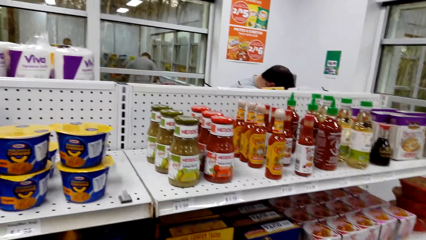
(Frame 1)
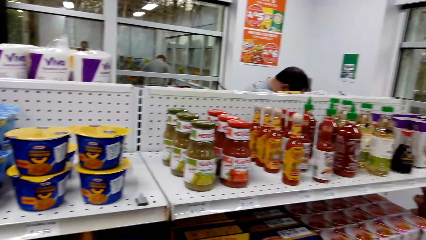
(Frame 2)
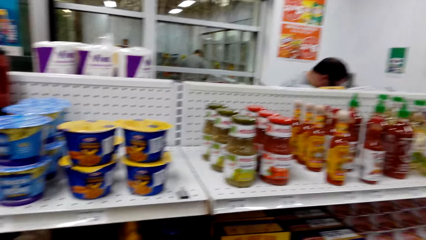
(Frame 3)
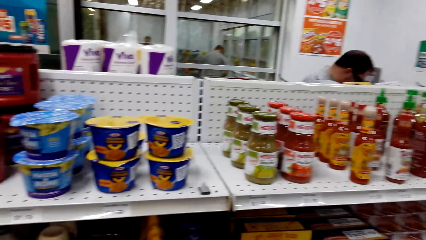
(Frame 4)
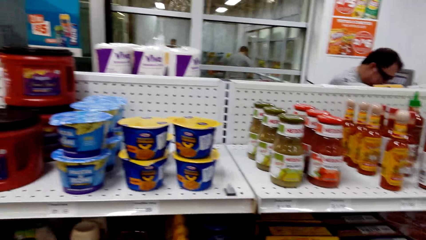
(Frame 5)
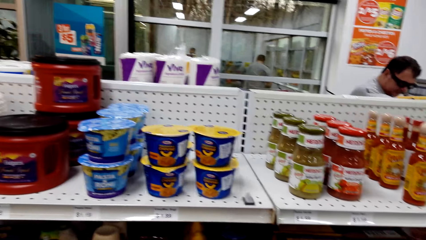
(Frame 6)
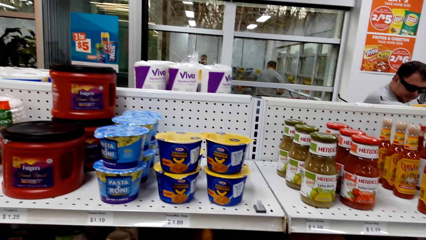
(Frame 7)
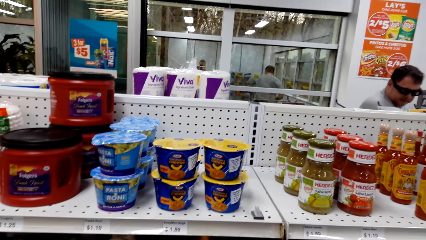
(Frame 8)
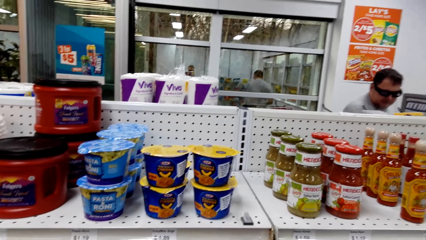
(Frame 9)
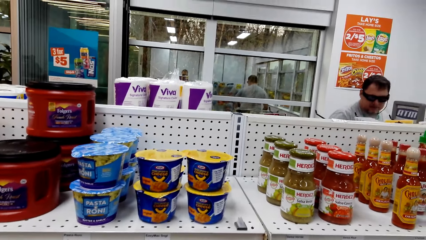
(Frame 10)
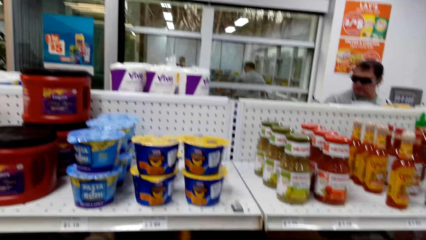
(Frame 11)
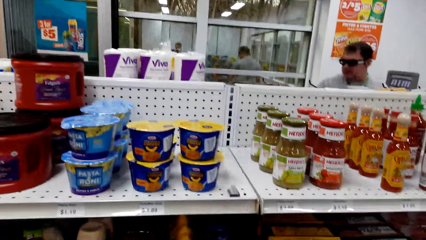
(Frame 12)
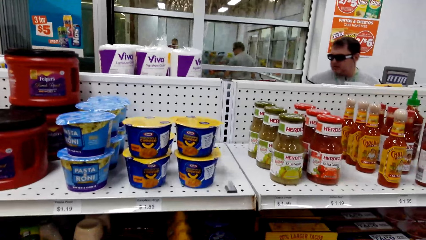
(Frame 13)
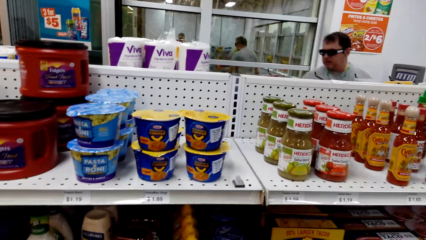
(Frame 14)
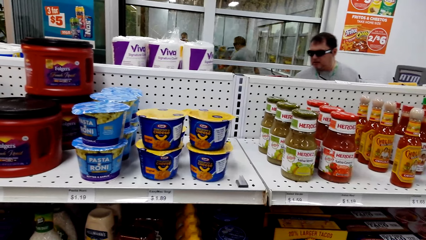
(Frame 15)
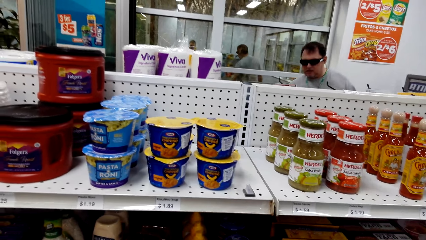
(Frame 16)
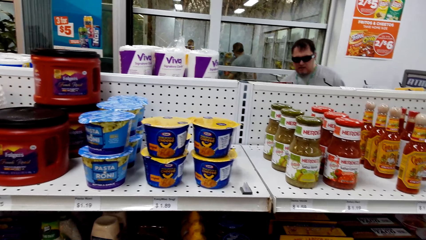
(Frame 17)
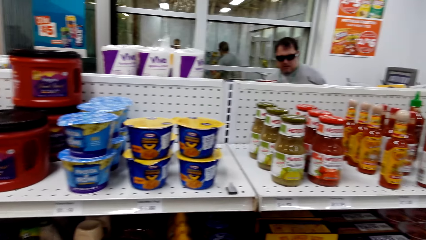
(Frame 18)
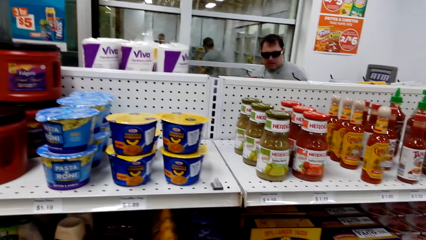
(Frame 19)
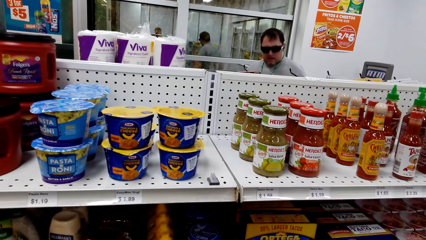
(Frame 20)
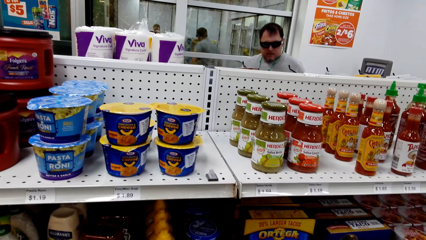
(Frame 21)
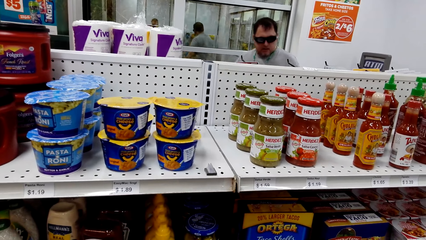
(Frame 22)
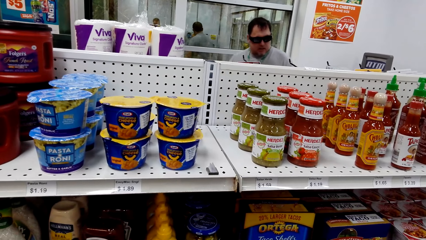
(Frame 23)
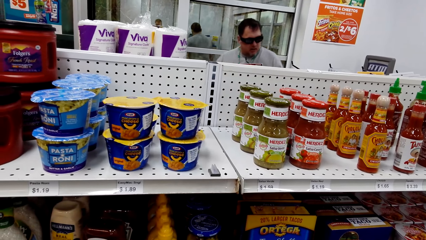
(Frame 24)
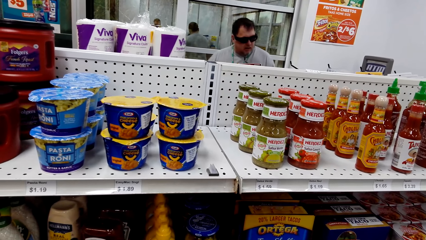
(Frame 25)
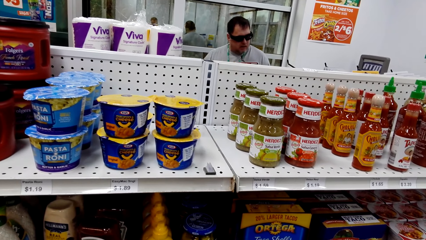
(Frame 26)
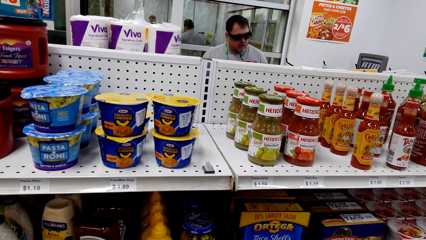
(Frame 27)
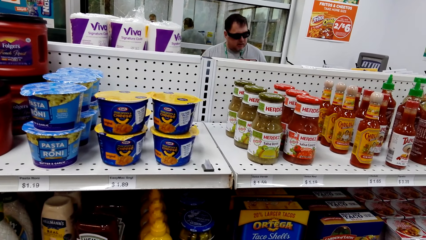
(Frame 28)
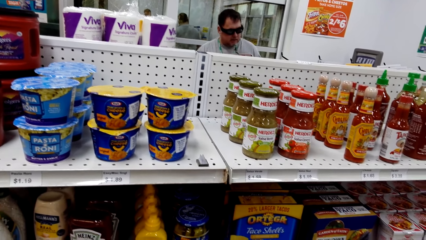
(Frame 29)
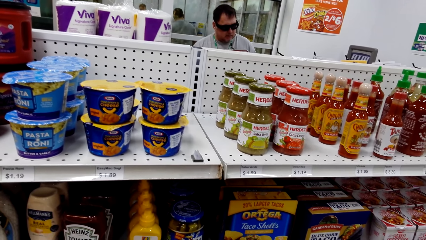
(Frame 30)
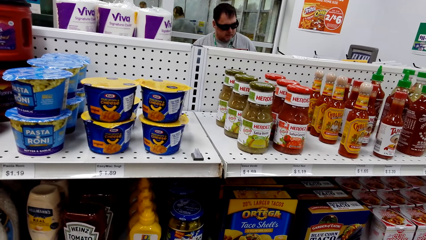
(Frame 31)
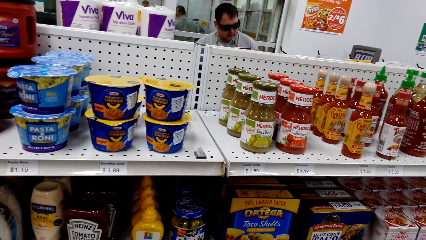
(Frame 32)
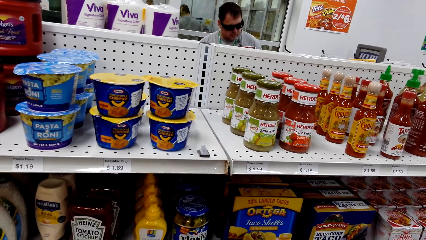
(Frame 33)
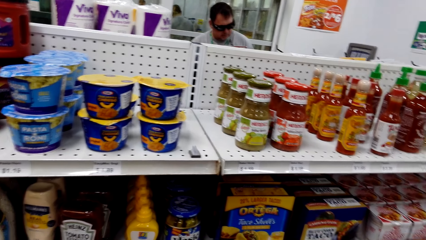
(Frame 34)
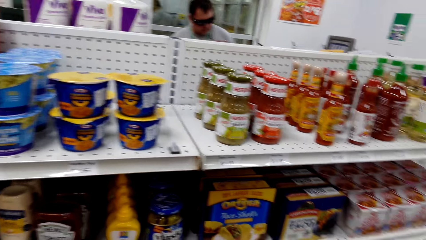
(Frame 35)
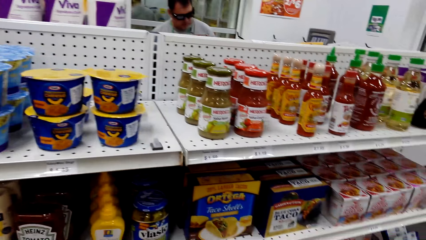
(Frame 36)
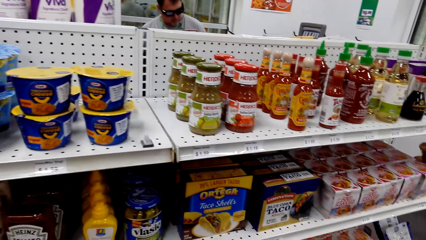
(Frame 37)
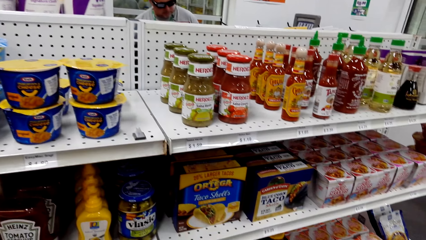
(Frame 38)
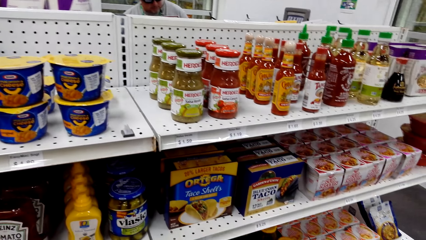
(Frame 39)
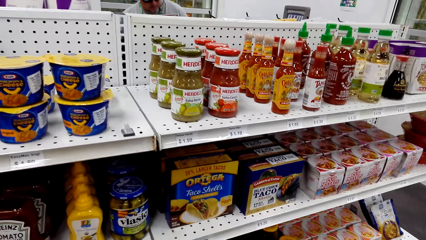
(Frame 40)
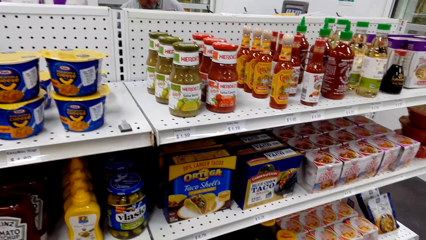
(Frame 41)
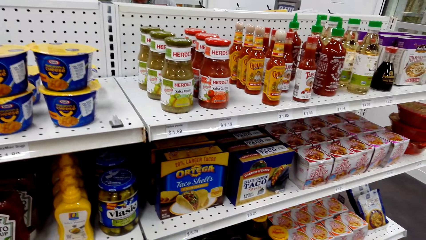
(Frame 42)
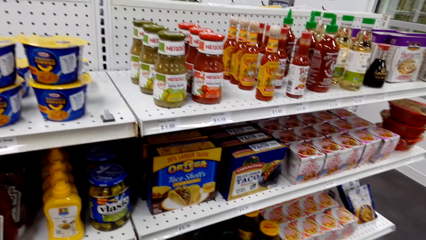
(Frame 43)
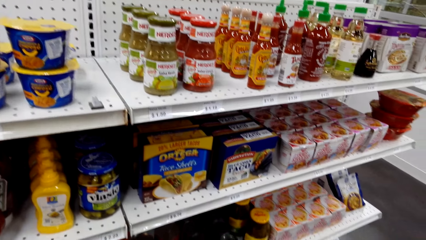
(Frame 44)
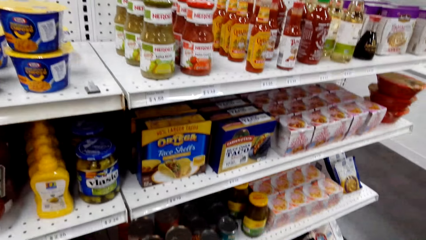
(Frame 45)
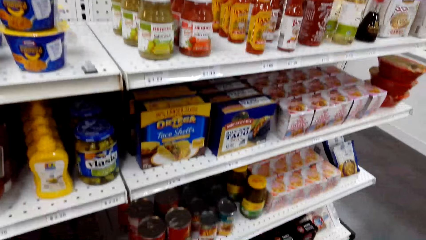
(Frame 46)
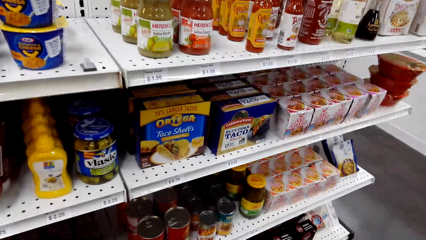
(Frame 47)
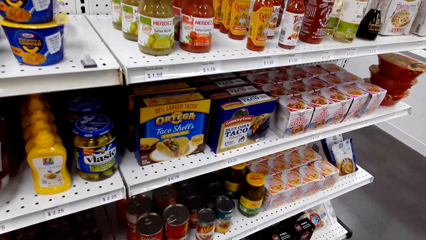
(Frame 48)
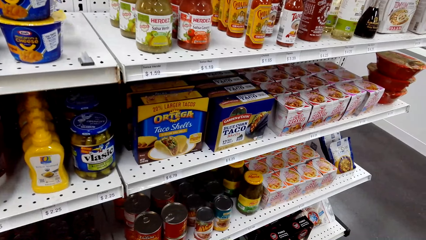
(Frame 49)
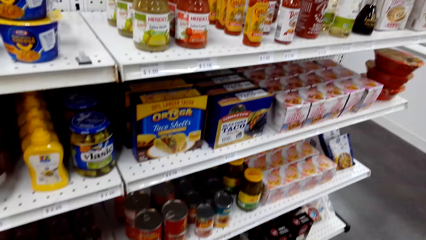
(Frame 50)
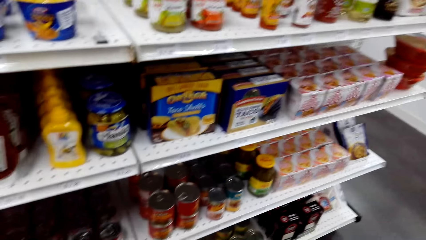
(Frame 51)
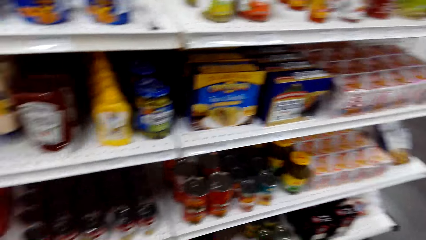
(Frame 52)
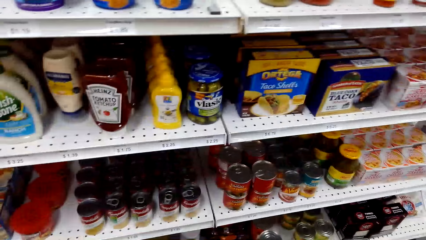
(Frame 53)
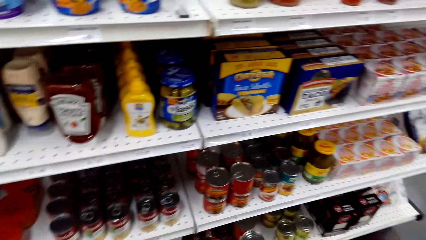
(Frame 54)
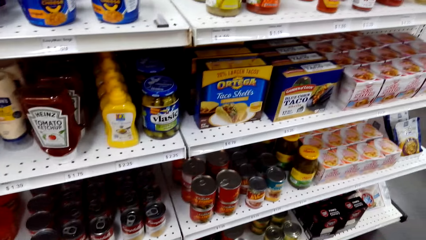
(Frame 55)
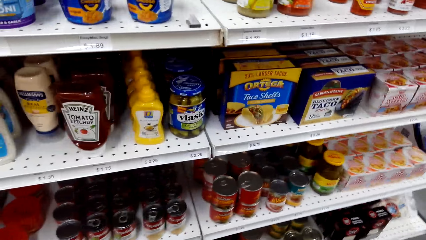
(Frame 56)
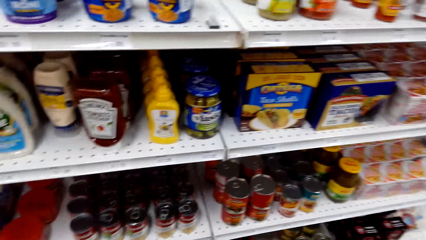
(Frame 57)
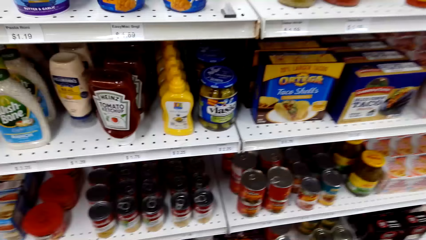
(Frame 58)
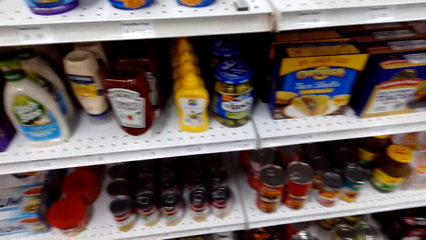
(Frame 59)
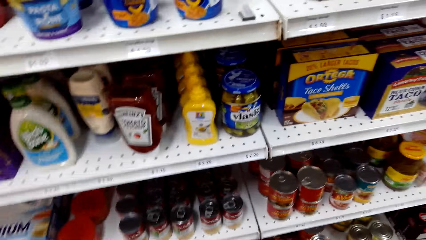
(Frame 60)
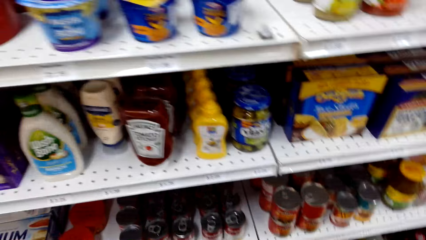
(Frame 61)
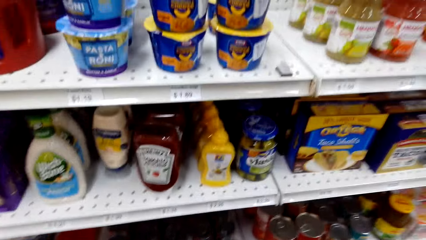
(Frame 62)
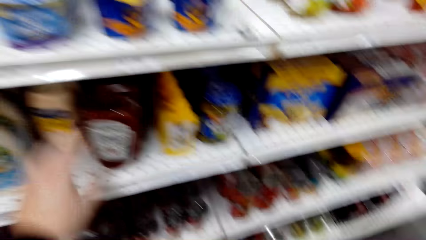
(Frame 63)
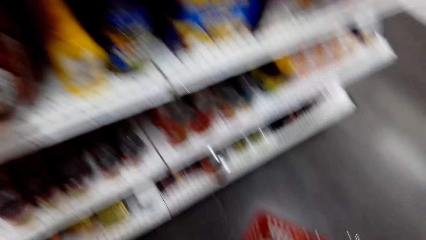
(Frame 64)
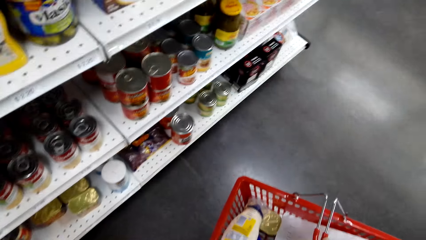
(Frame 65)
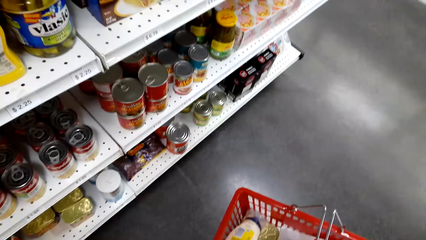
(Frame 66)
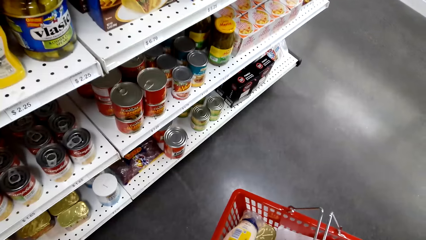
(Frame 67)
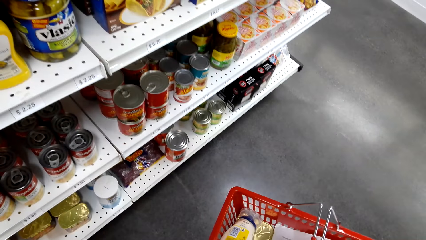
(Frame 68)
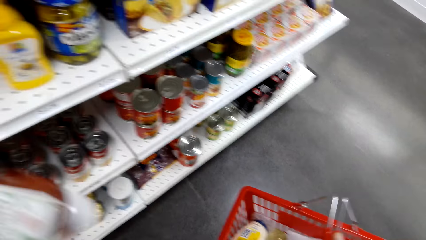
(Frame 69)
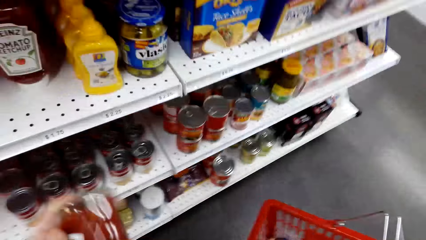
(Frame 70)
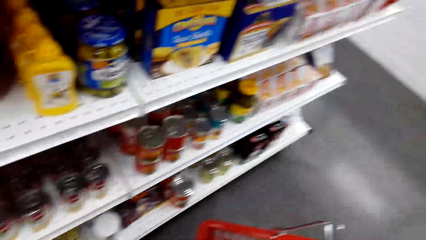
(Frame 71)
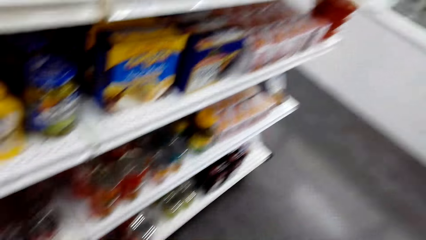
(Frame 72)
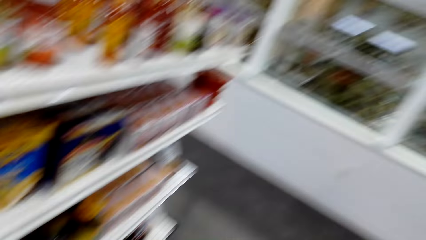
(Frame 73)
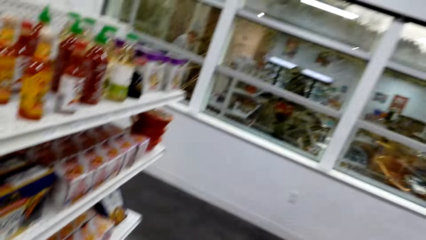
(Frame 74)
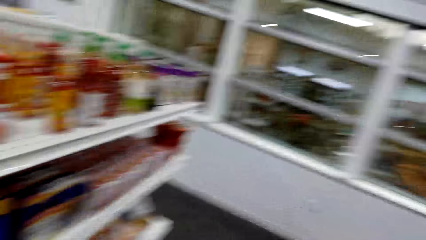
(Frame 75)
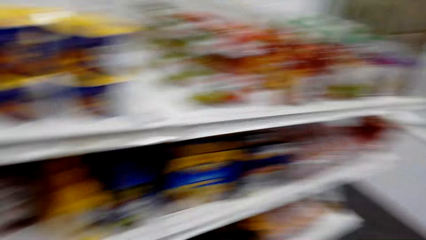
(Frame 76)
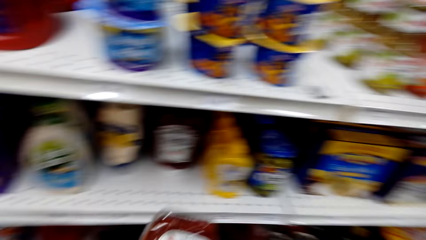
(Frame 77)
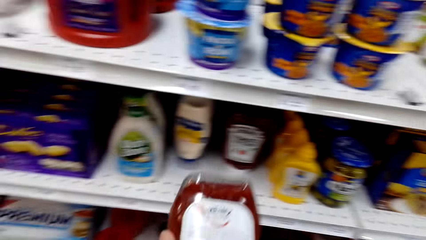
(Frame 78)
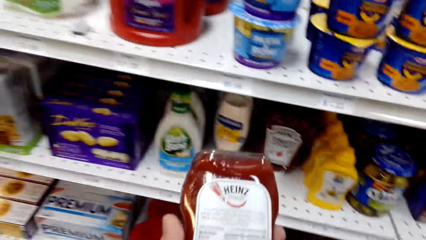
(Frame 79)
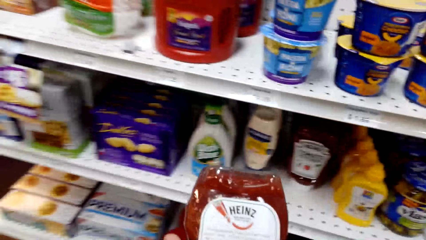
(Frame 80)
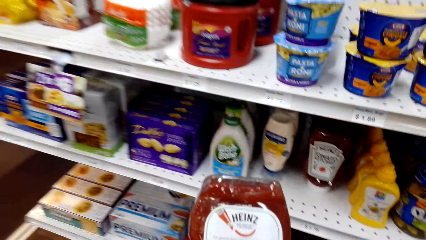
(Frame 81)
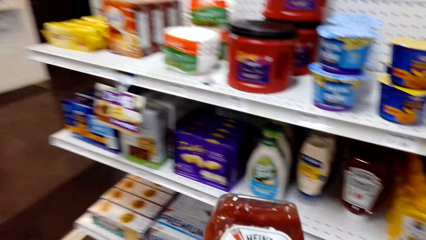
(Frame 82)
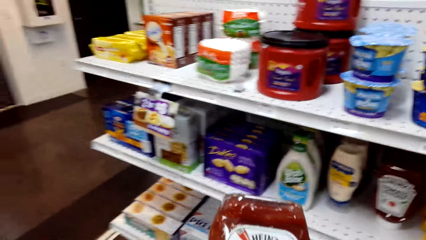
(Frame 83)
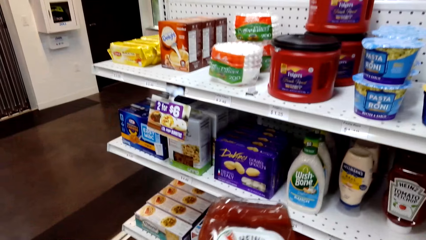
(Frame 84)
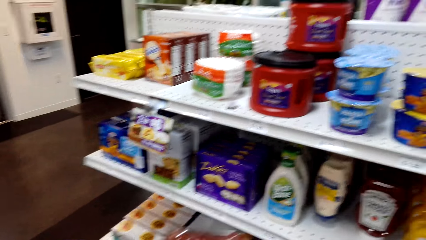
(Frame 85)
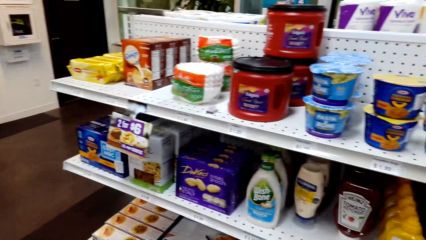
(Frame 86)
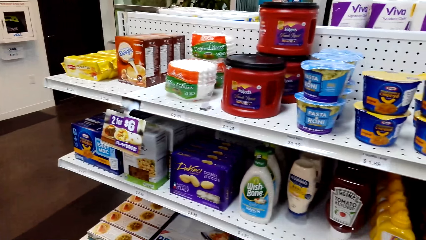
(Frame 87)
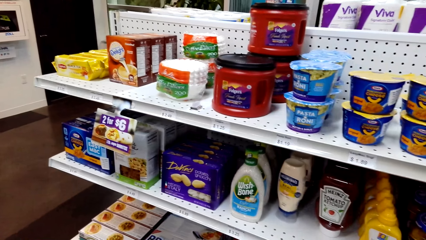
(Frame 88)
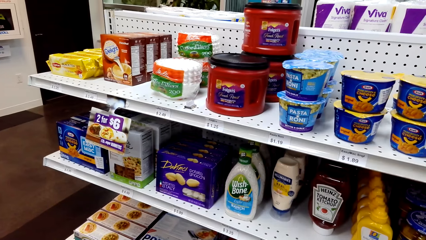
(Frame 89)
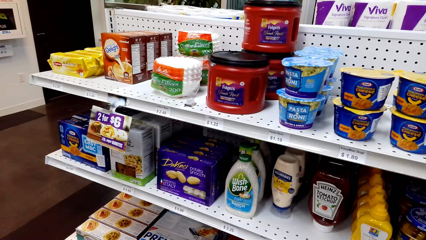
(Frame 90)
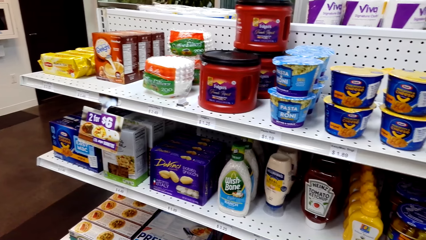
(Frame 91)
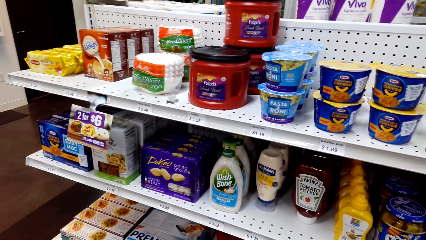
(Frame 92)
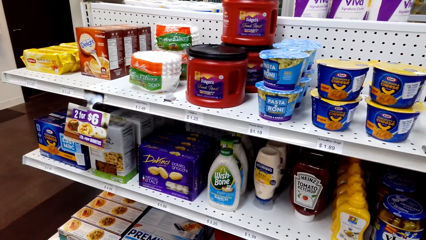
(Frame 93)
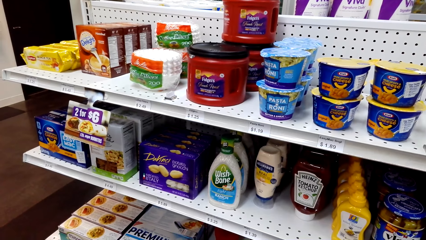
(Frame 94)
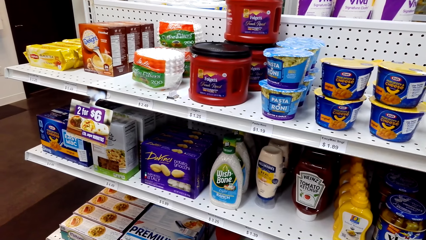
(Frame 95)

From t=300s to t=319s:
A man walks near the shelf. The man stares at the shelf. The camera wearer picks tomato ketchup. They look around. They carry the shopping cart. They stare at the tomato ketchup.
